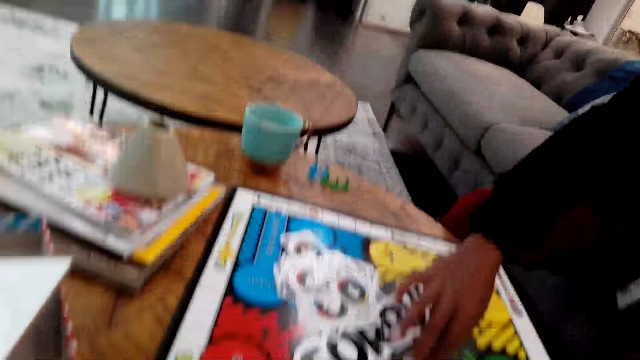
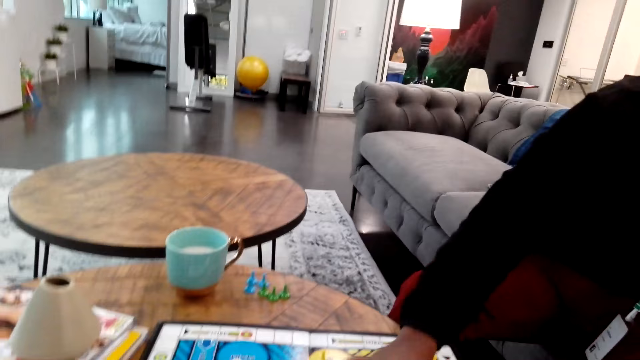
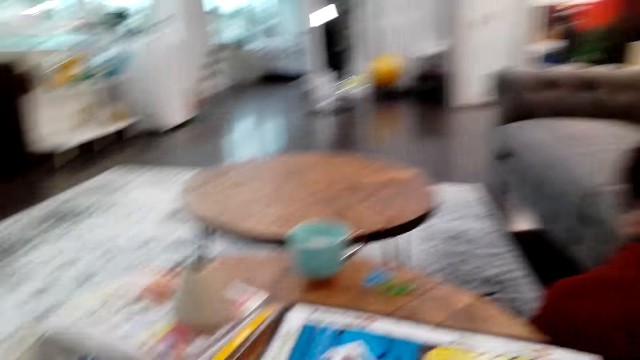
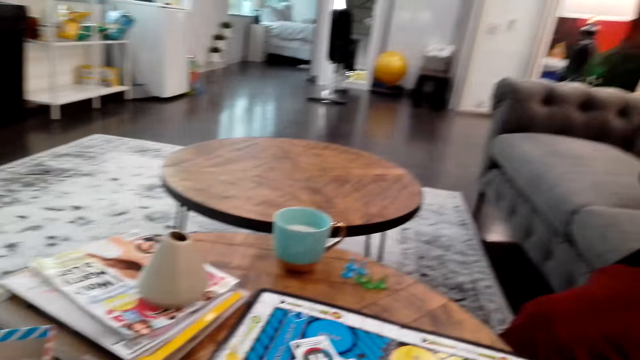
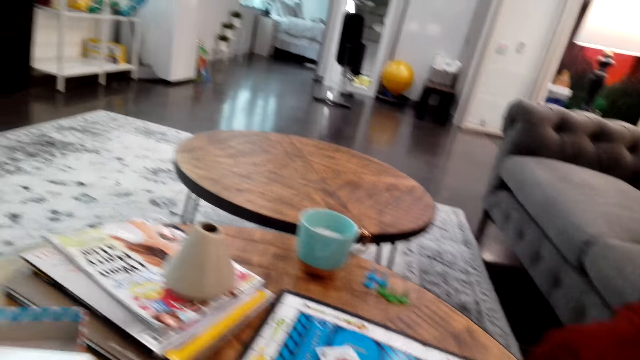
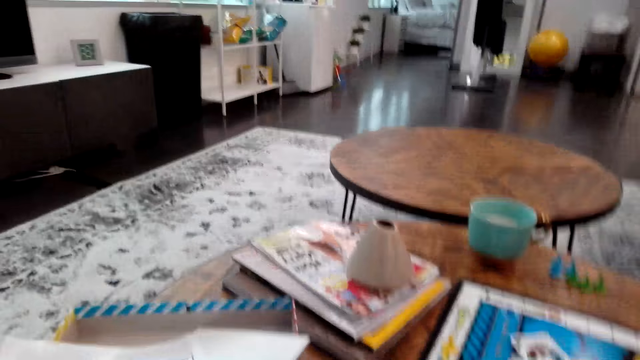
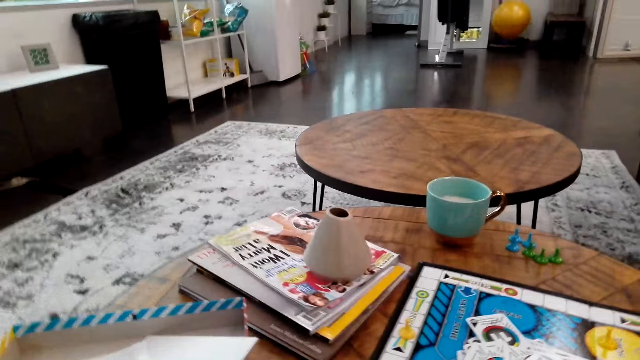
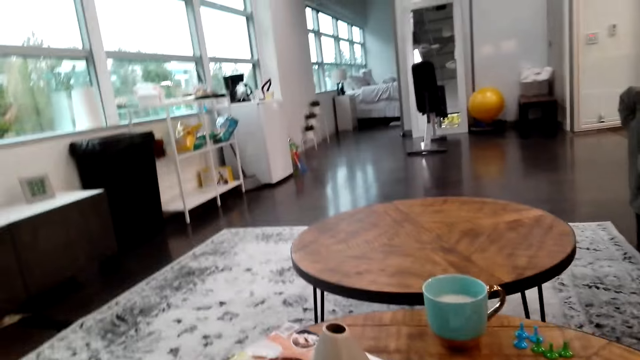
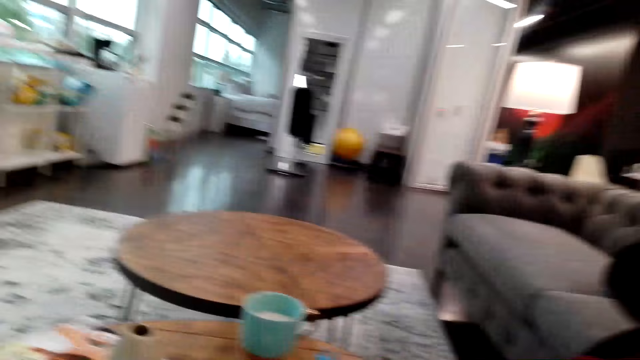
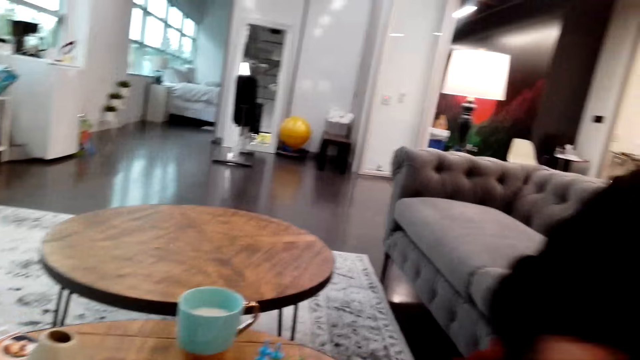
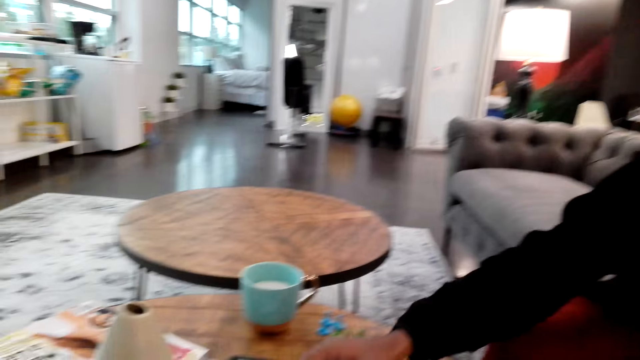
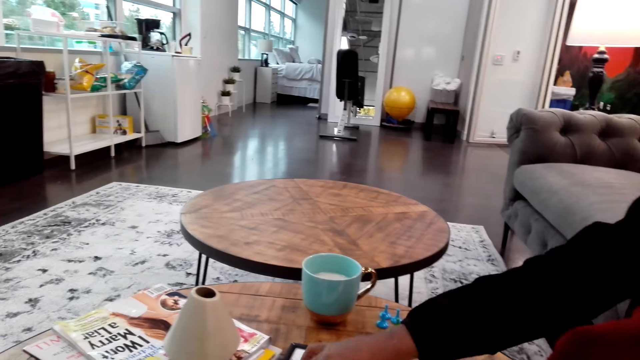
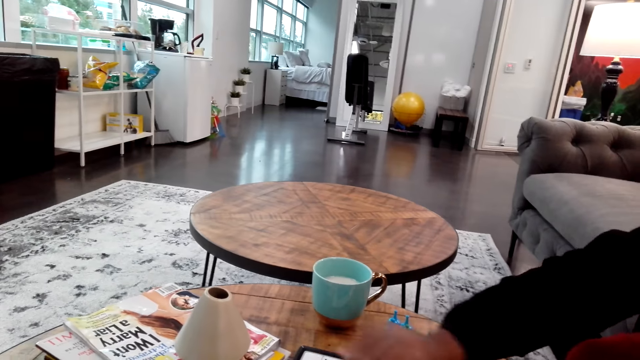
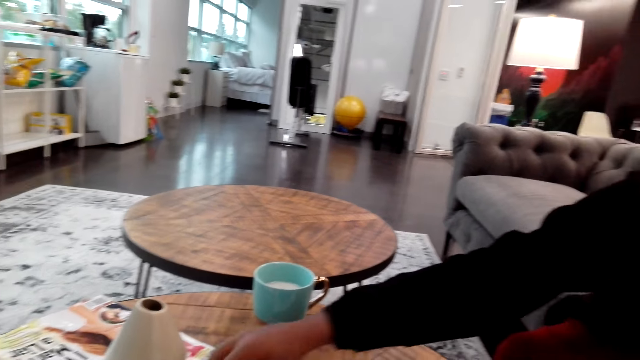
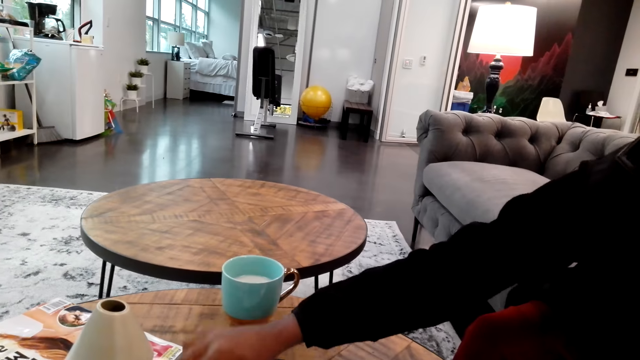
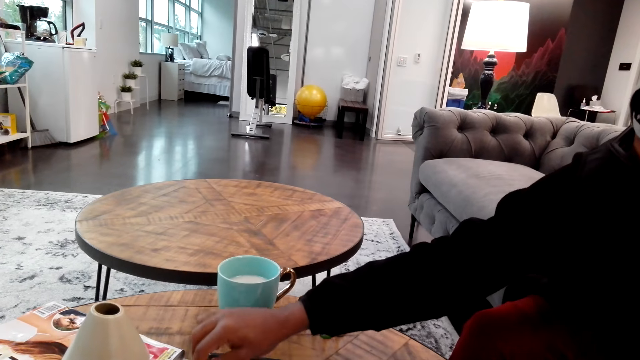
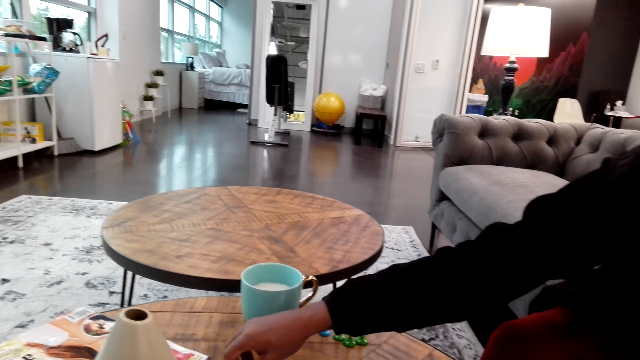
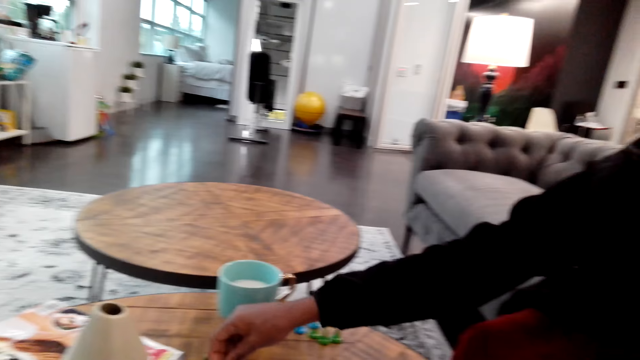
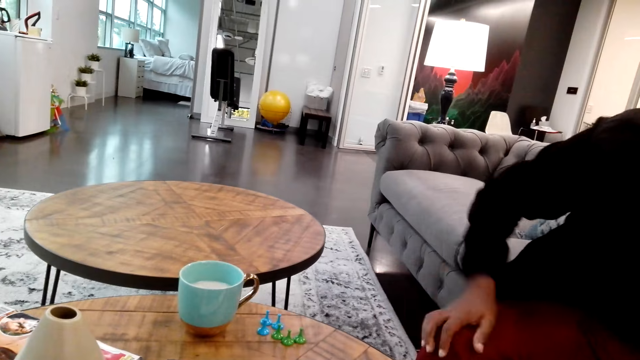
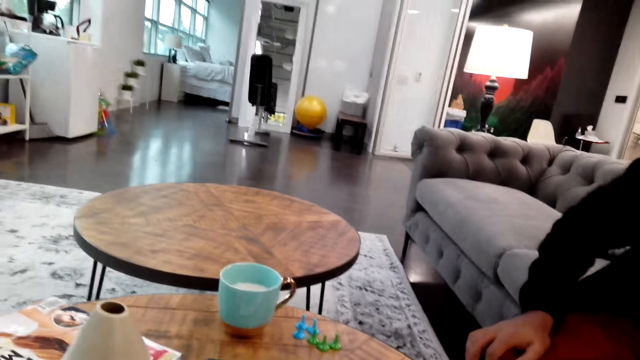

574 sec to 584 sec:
The camera wearer looks around. A man plays chess and moves a chessman.

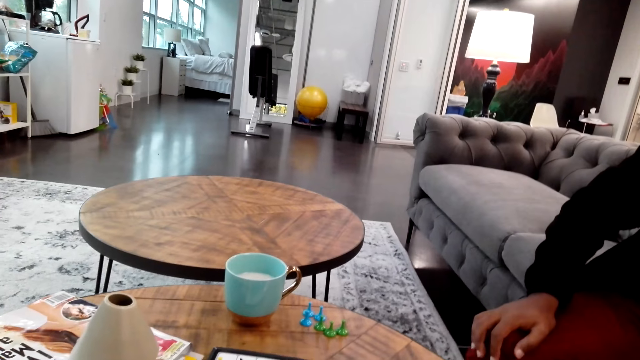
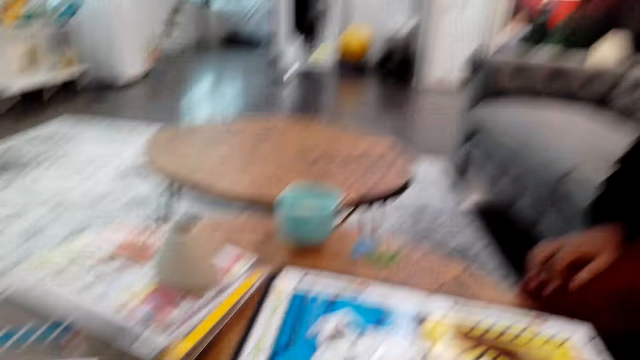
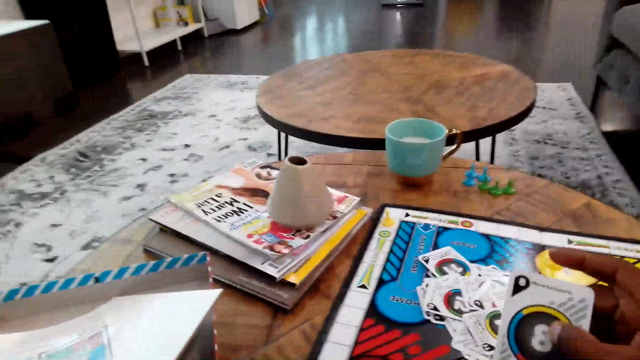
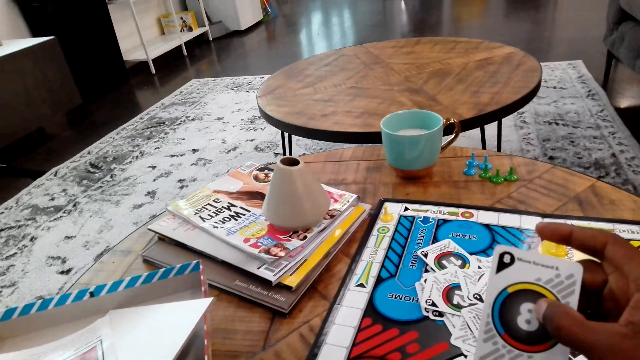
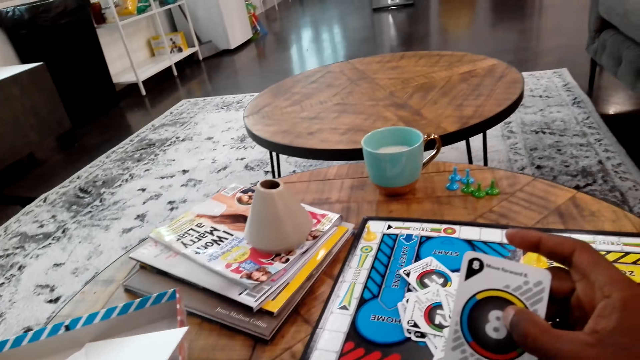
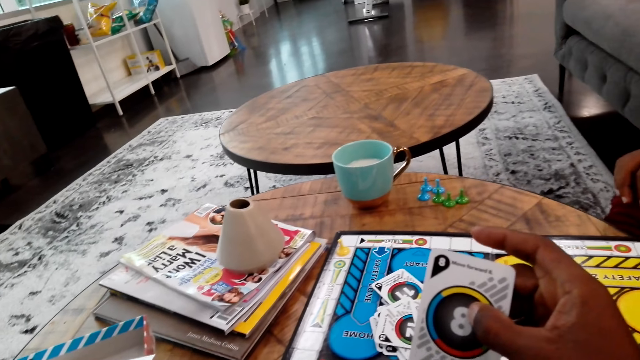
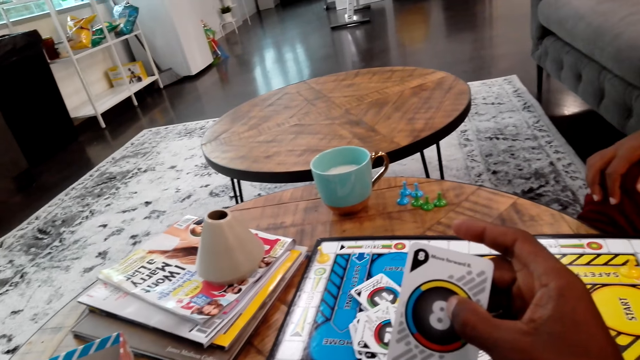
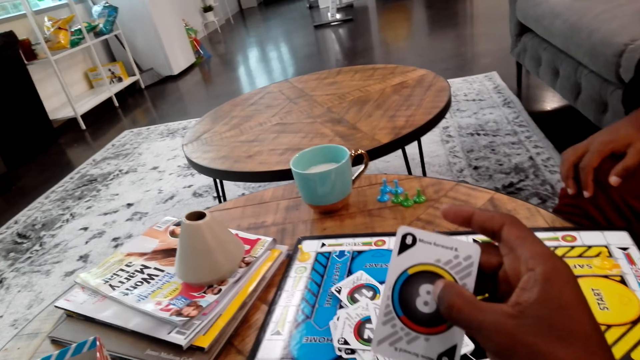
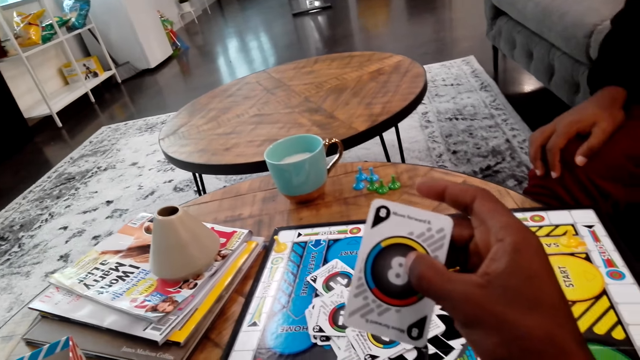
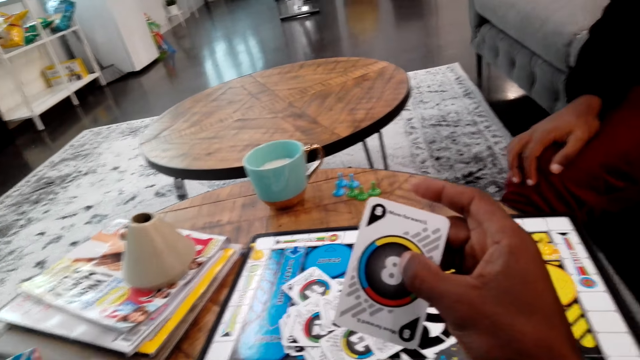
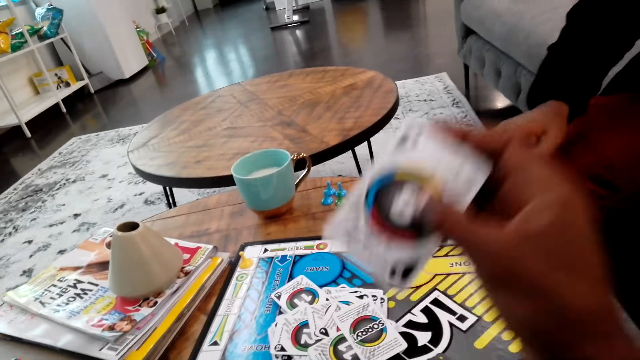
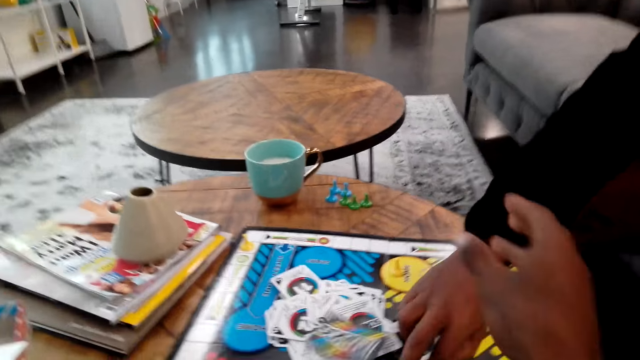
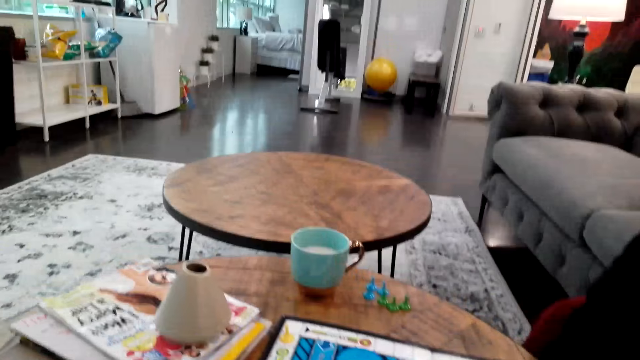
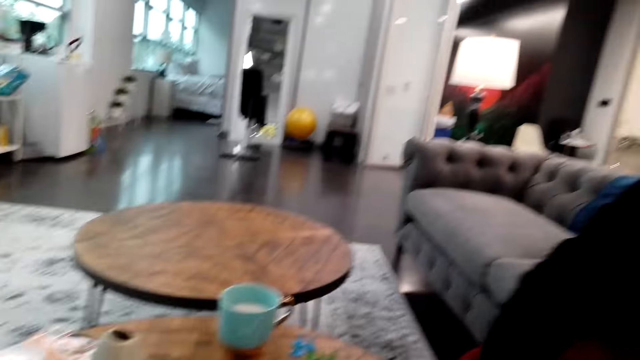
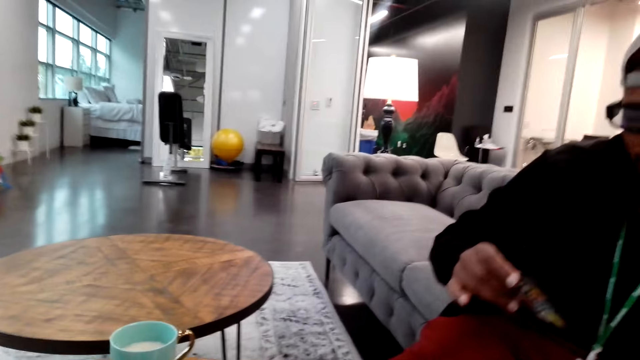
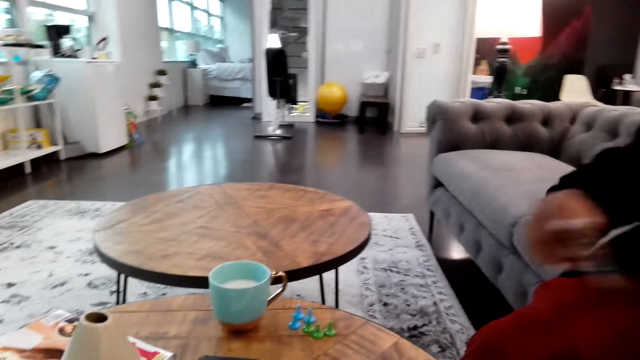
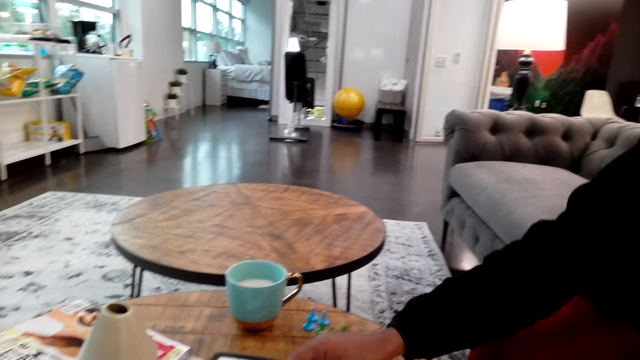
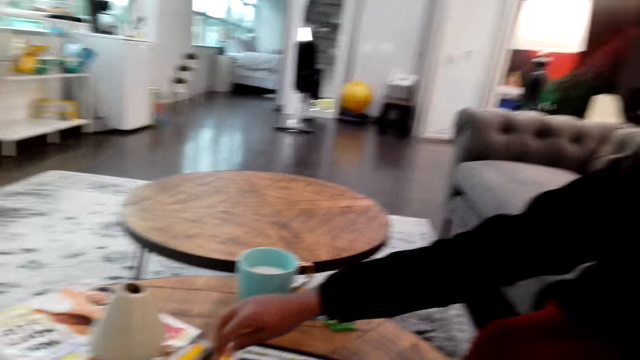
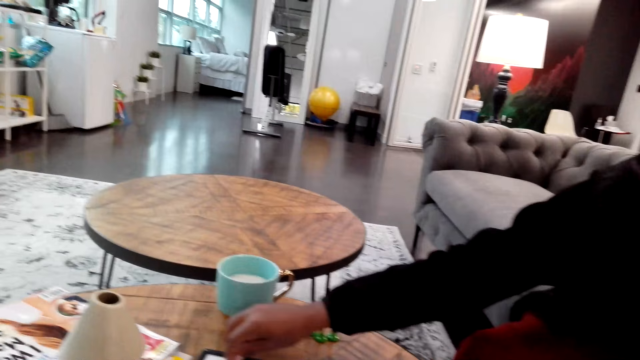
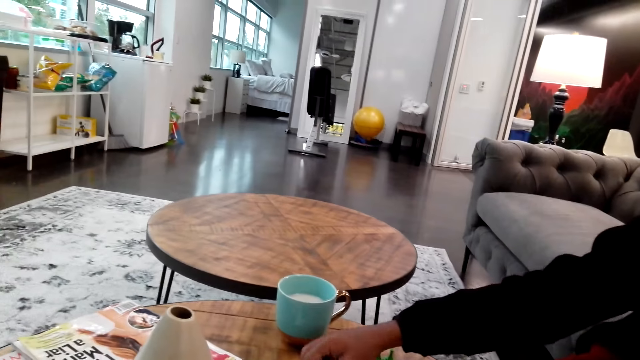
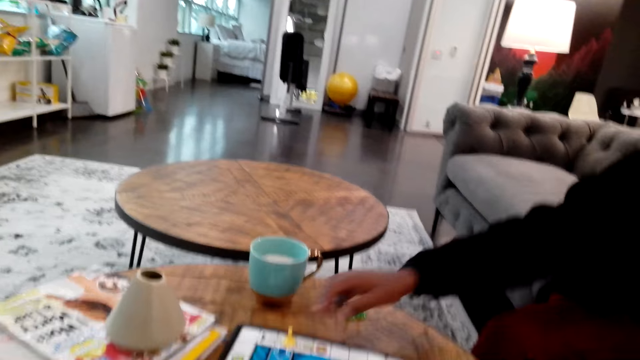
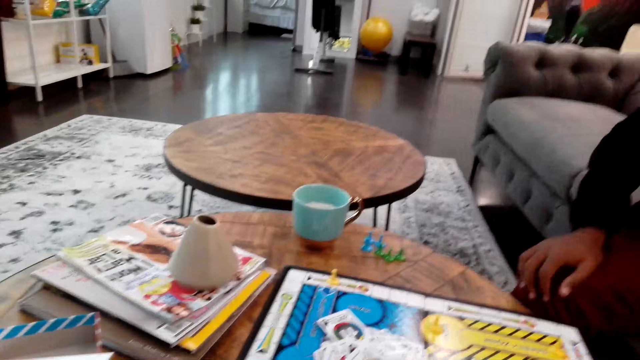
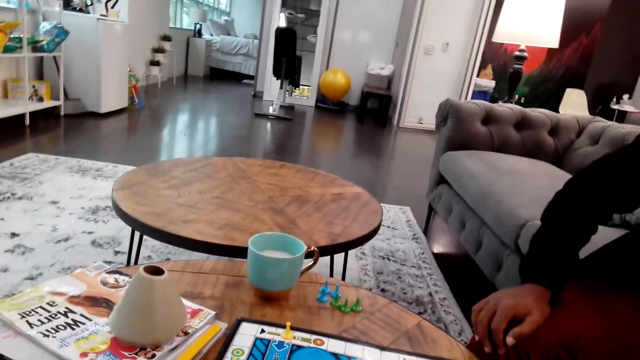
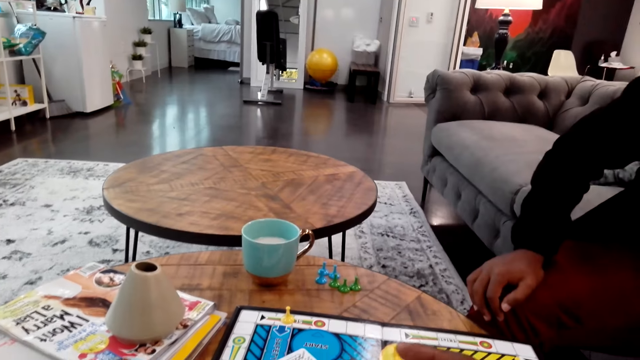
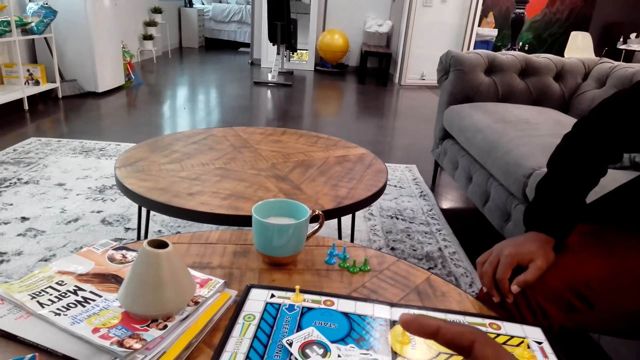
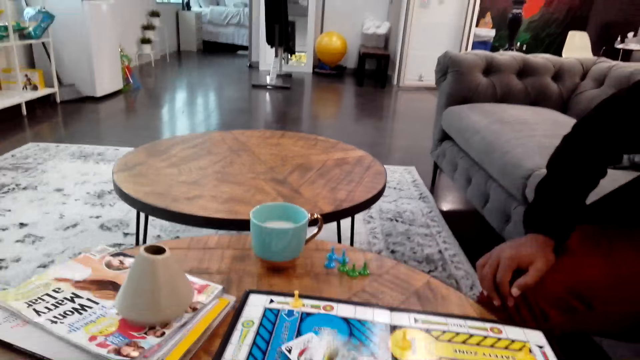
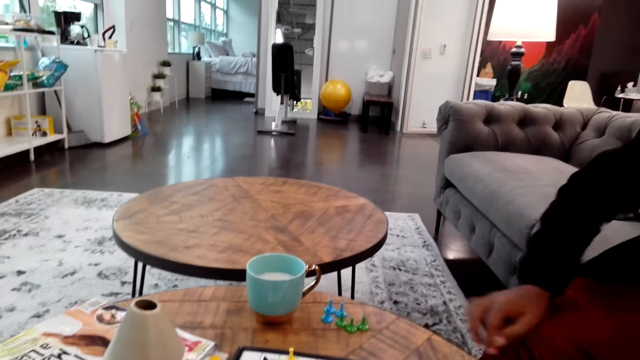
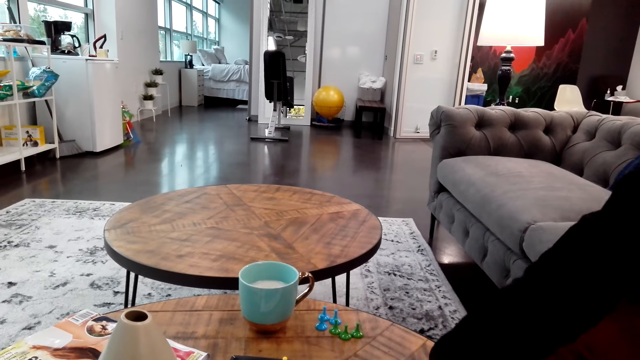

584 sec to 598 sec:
The camera wearer looks at a card. They hold the card. They place down the card. A man picks up a card and places down the card. The man moves a chessman and plays chess. The camera wearer places down a card.
